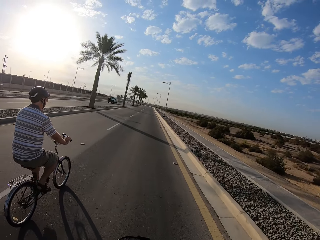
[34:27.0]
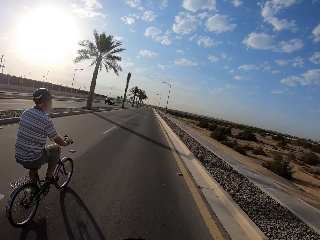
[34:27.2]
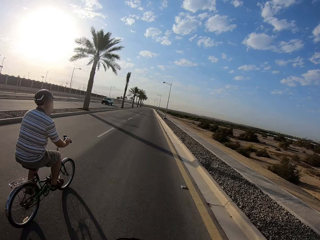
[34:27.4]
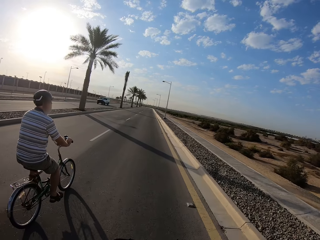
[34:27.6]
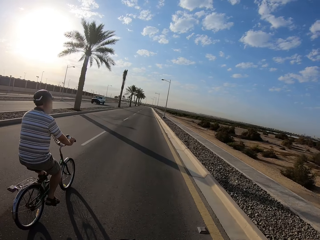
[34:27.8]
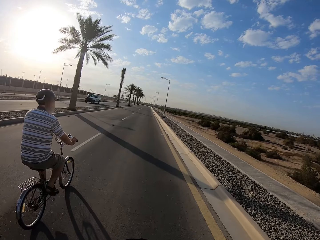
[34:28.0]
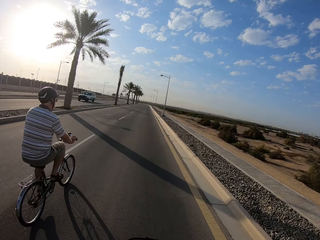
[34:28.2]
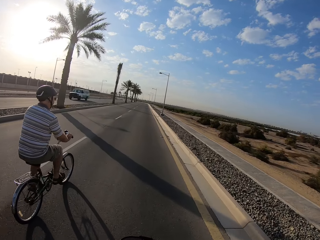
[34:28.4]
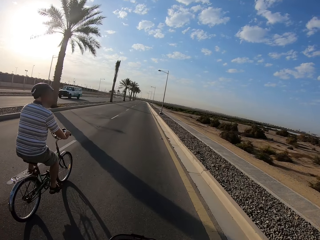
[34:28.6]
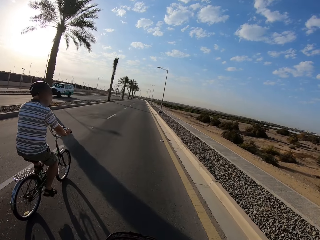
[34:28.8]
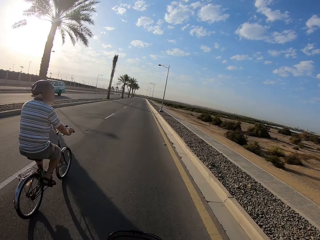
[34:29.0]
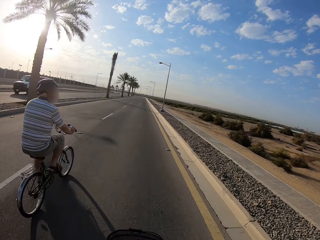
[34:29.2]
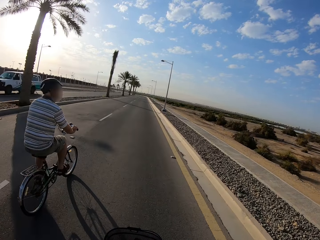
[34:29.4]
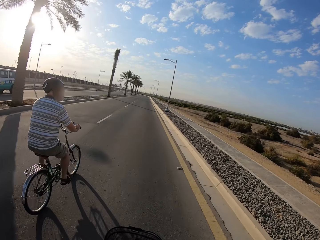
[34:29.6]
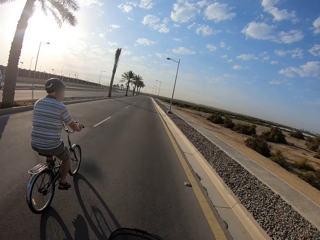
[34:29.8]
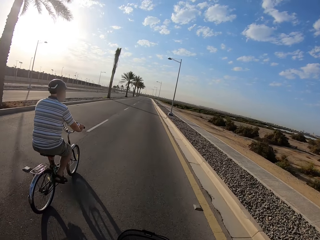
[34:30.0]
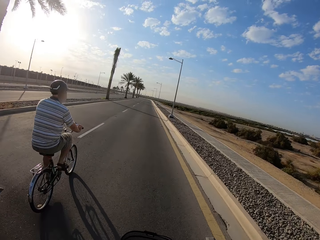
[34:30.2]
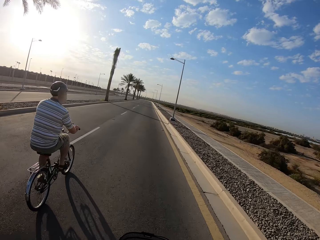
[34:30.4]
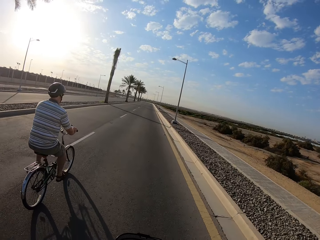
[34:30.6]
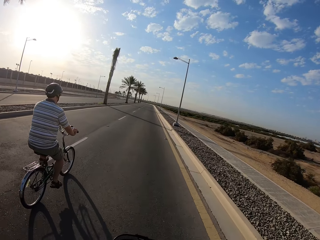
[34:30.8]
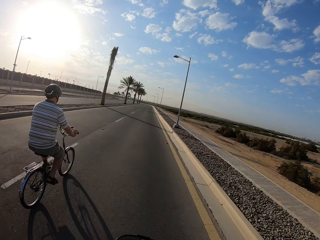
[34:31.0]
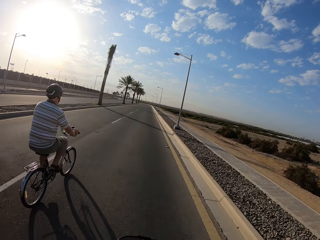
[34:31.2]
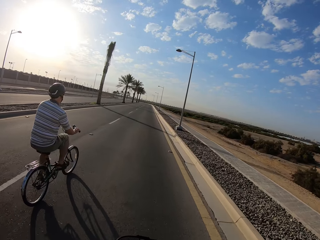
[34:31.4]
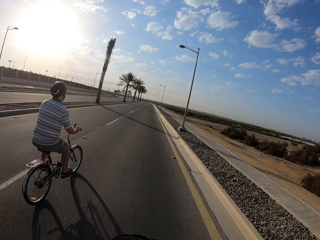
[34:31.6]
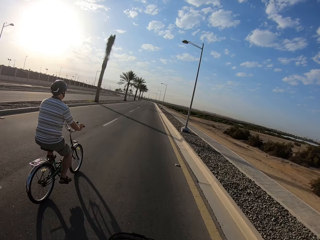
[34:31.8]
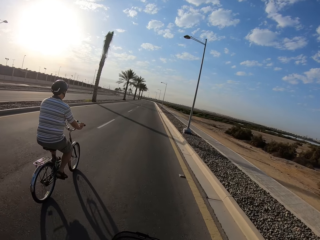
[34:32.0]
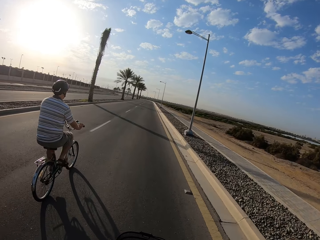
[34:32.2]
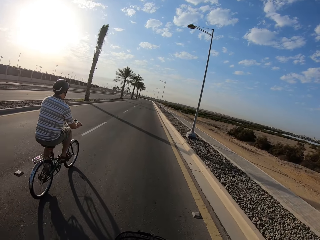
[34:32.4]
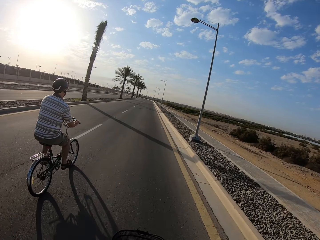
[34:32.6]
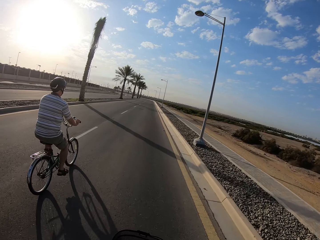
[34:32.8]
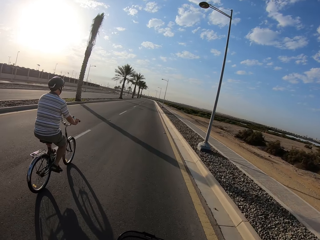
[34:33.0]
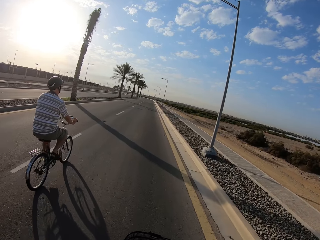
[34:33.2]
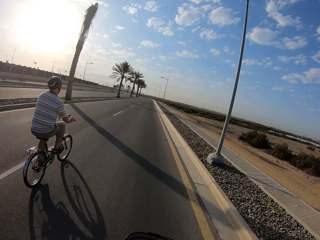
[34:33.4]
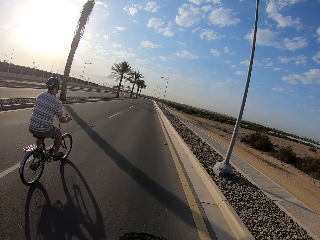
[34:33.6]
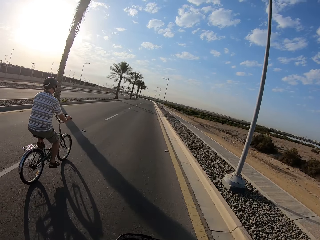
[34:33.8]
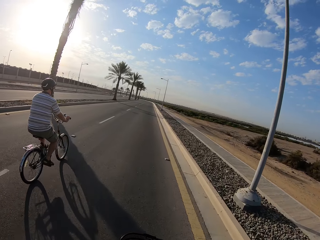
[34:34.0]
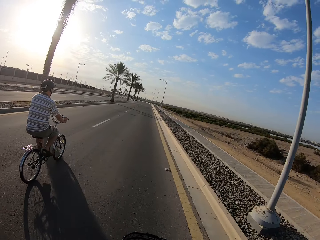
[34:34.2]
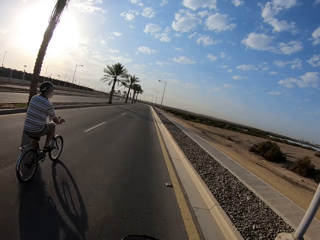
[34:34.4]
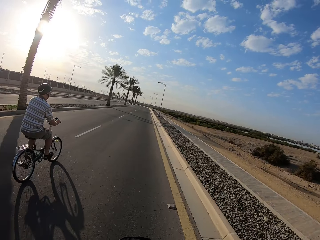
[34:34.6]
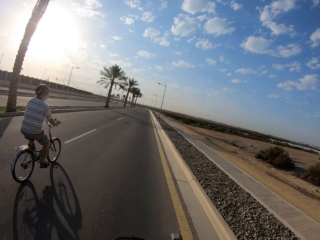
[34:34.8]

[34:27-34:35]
A white bus drives past the camera wearer.

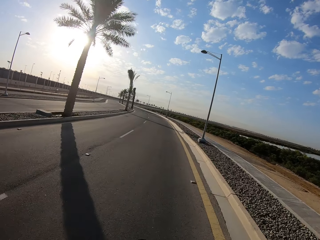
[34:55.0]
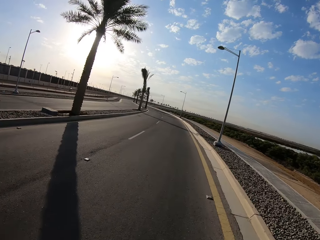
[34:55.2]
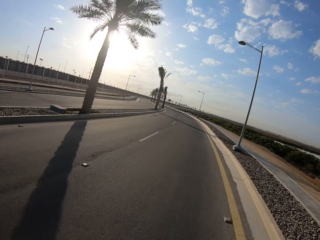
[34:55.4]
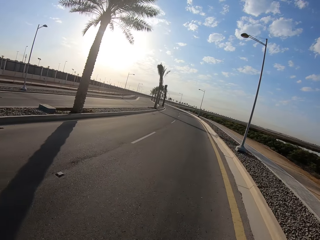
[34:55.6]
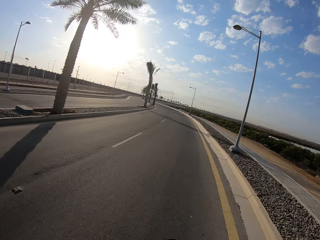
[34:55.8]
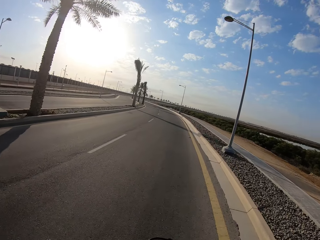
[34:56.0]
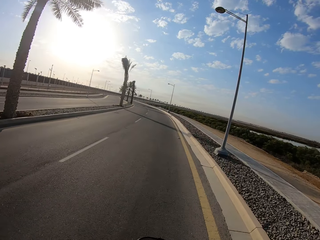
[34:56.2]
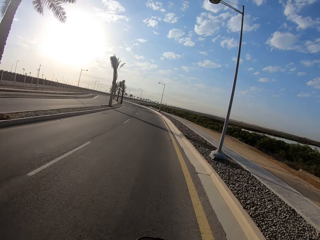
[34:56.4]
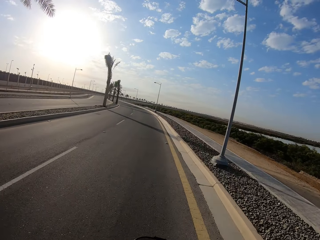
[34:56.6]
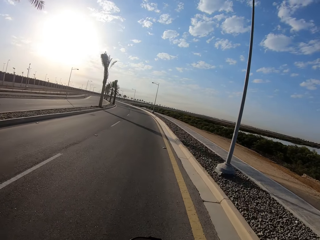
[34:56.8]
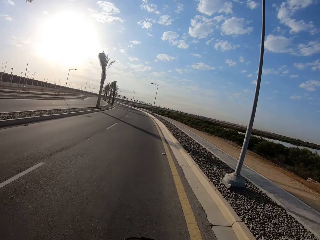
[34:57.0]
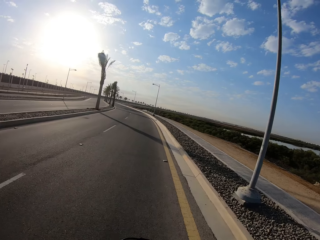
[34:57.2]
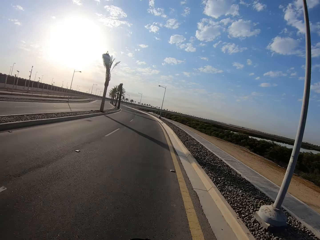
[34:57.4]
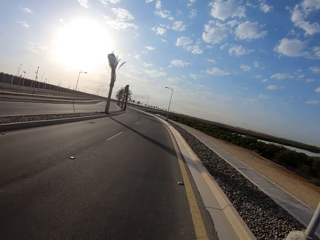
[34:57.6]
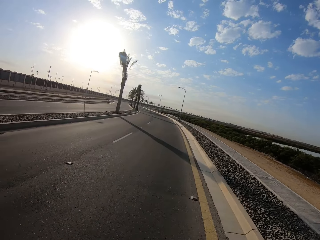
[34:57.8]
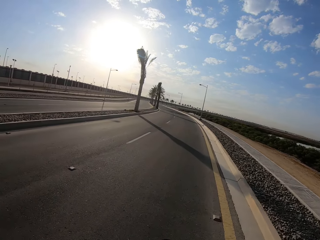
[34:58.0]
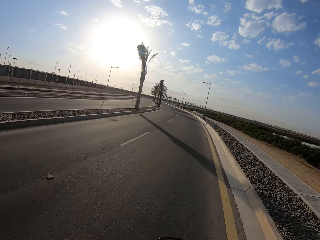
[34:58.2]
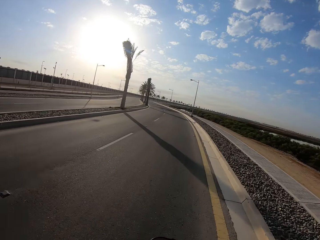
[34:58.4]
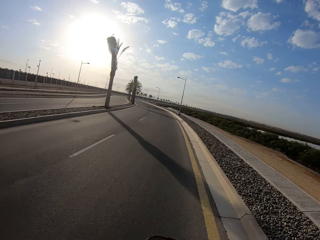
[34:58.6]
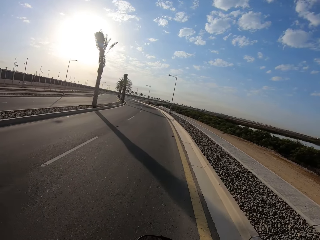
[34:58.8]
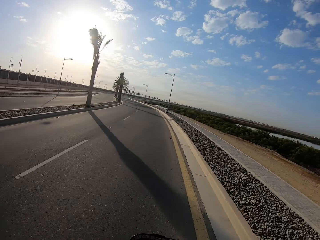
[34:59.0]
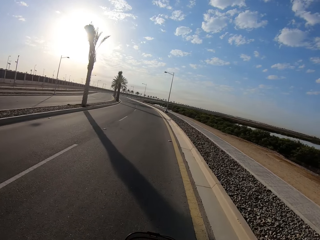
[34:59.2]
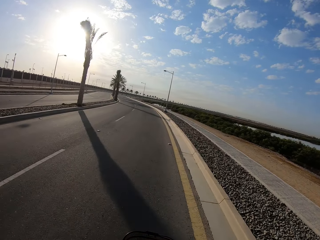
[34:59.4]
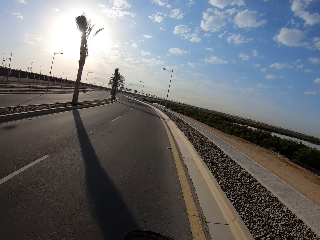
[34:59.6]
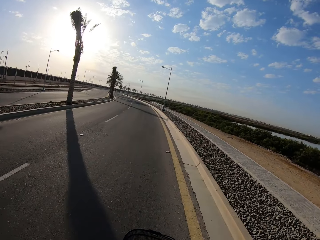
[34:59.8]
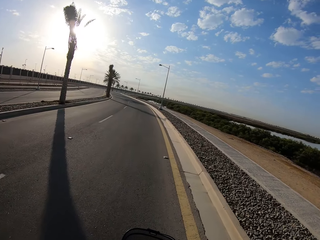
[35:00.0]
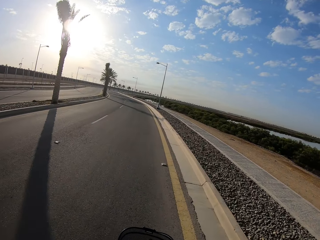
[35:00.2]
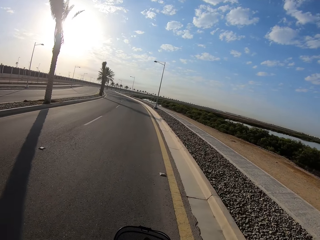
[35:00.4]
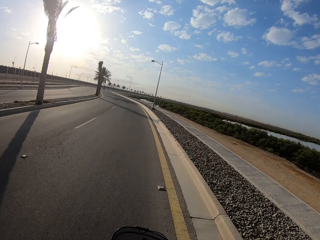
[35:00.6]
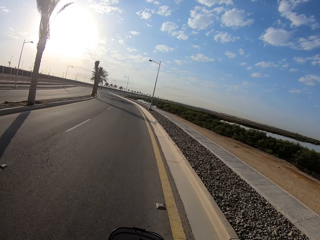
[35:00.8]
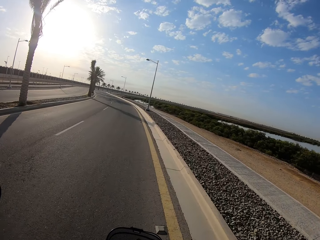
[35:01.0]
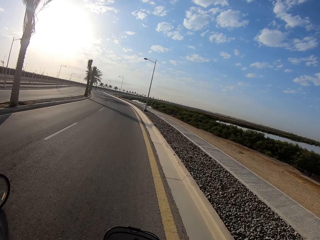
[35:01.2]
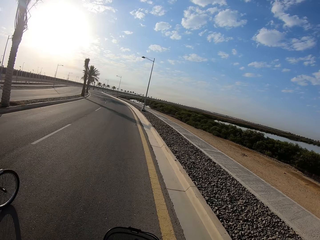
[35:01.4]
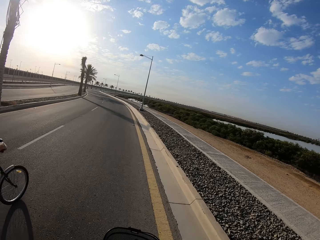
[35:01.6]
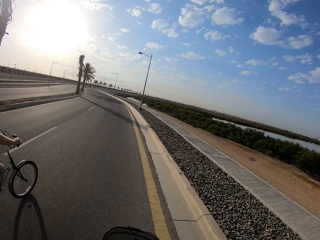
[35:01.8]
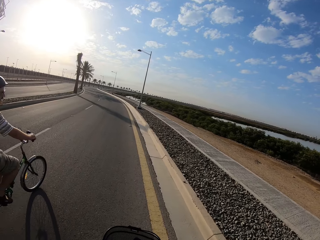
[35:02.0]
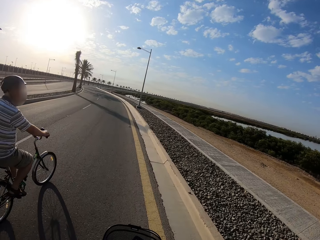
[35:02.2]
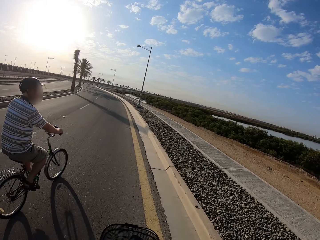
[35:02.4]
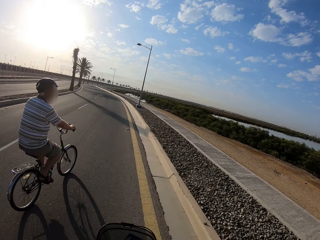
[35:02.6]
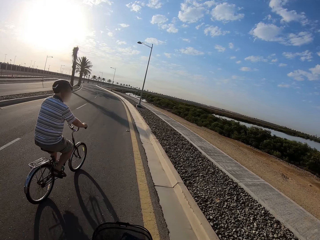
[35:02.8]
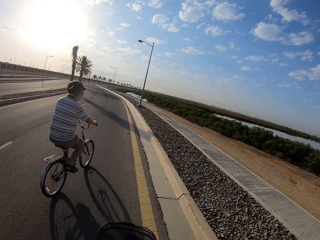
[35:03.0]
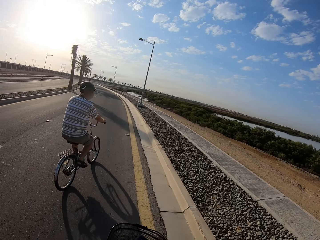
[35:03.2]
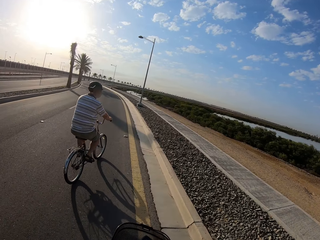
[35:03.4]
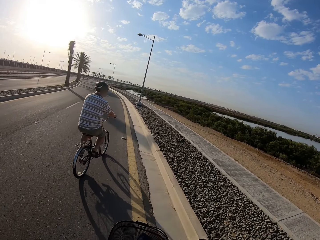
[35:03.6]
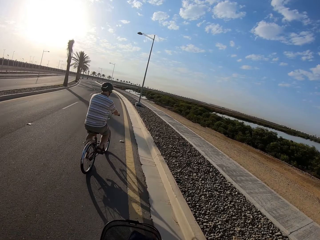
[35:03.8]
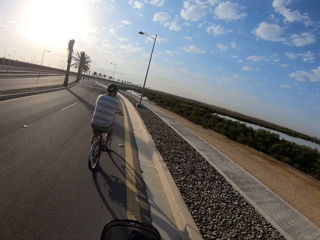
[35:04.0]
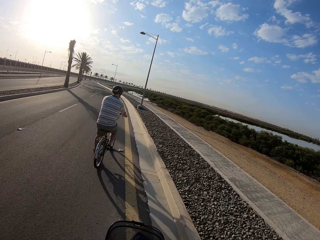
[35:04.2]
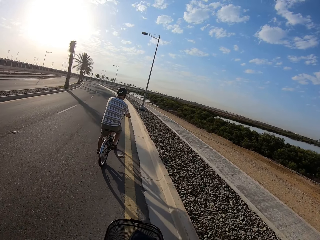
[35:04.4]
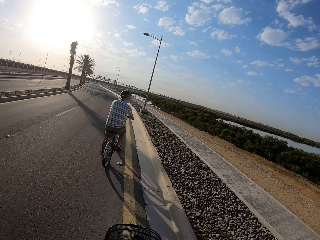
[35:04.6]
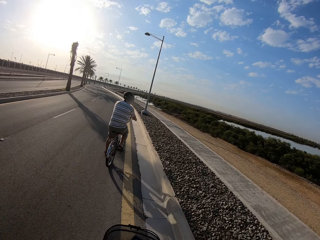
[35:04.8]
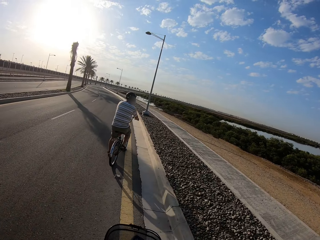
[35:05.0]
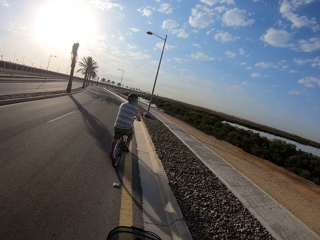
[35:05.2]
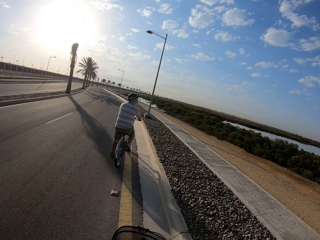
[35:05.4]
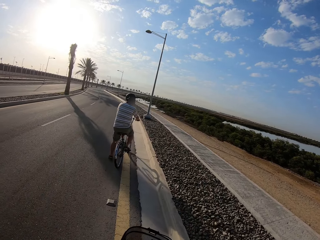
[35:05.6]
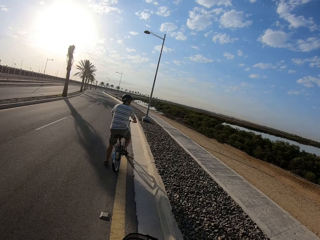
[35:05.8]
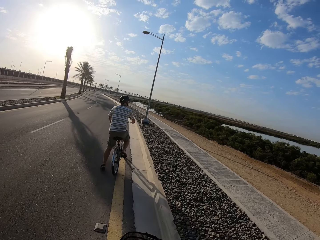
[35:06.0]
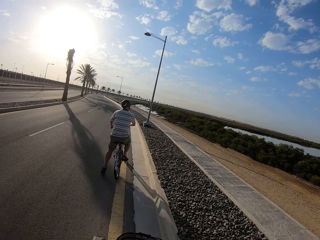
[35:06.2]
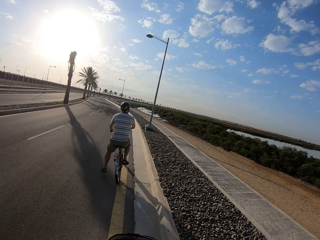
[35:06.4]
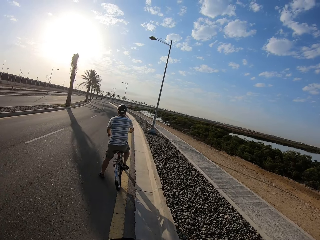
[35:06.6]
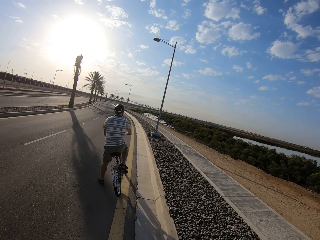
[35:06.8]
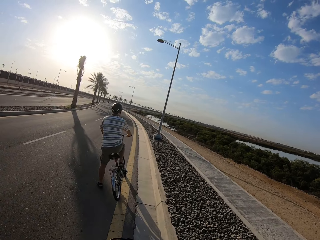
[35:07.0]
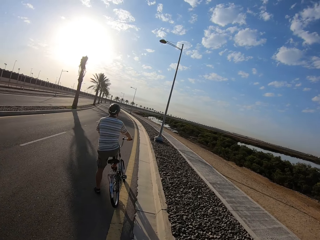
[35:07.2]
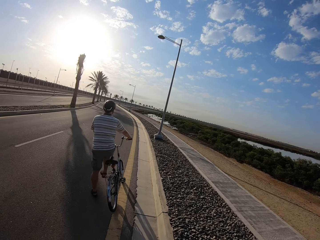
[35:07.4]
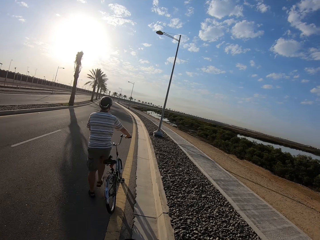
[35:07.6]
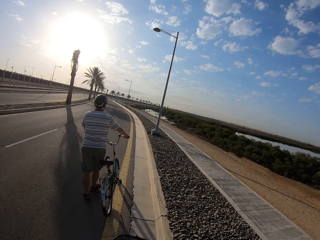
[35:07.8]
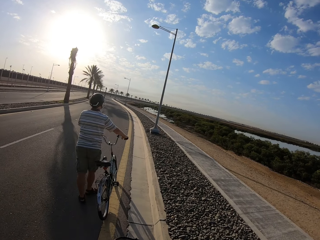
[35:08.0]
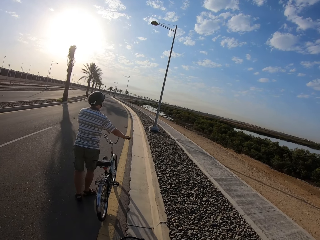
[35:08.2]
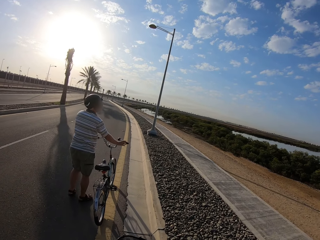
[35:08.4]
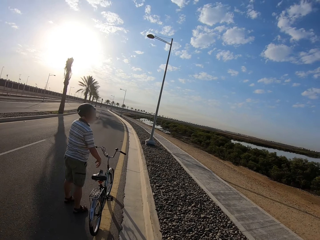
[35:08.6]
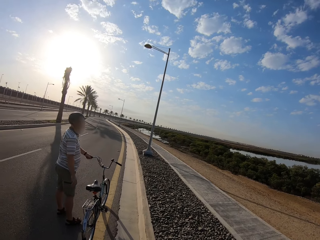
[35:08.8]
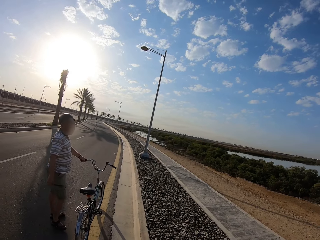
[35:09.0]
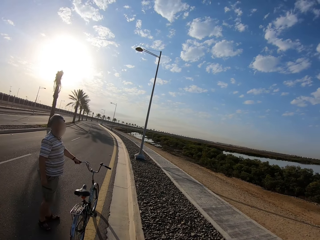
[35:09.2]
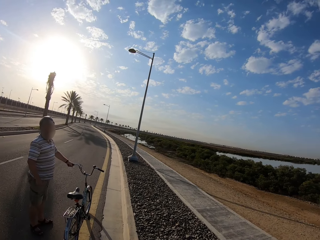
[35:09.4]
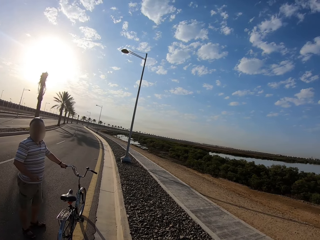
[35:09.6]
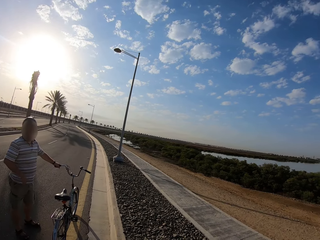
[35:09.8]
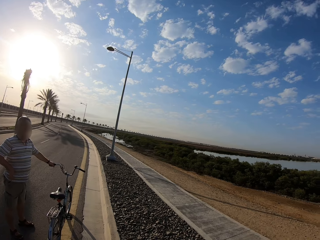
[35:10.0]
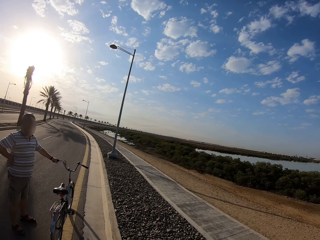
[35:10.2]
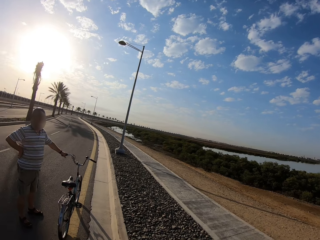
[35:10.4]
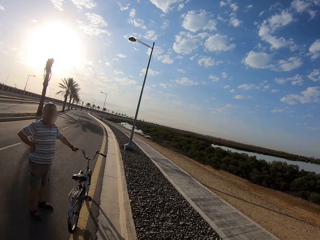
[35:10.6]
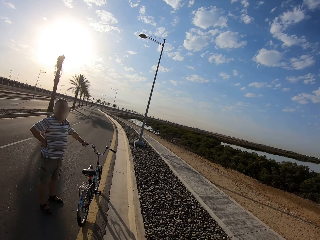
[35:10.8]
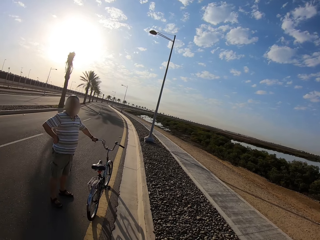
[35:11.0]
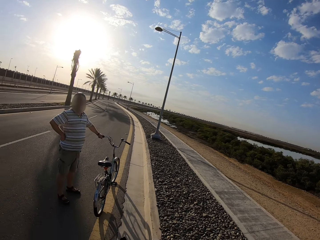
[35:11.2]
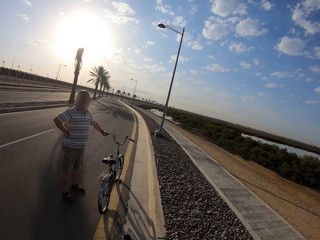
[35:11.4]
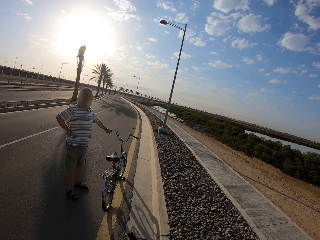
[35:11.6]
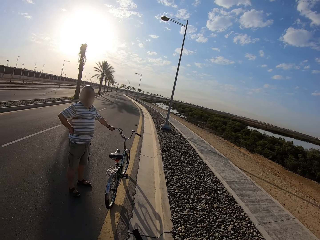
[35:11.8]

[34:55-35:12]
The camera wearer is looking around. The cyclist cycles to the side of the road and places his left leg on the road. The camera wearer cycles to the side of the road. The cyclist has stopped riding the bicycle. The cyclist removes his right leg from the pedal of the bicycle, stands on the road, and removes his right hand from the handlebar of the bicycle. The cyclist interacts with the camera wearer. The cyclist places his right hand on his waist.
